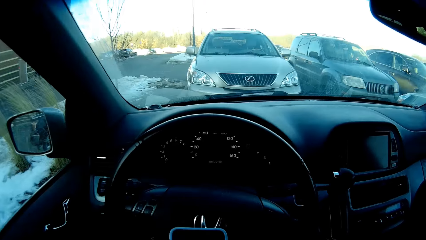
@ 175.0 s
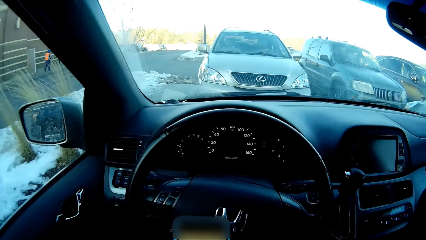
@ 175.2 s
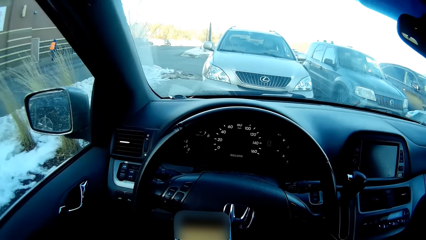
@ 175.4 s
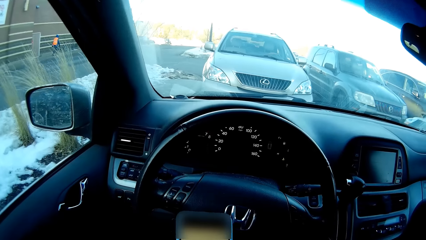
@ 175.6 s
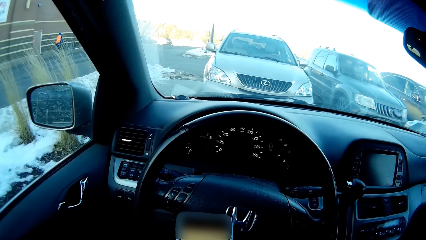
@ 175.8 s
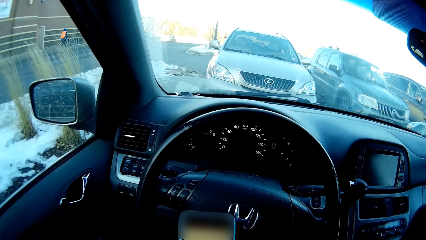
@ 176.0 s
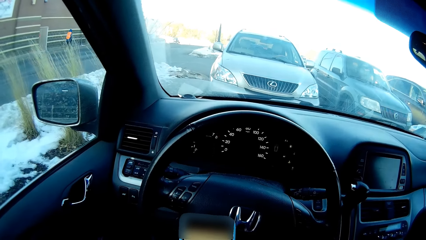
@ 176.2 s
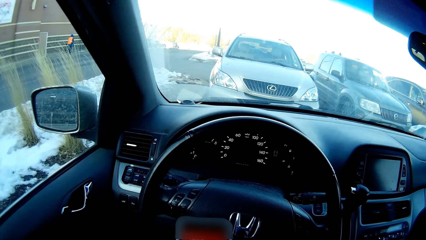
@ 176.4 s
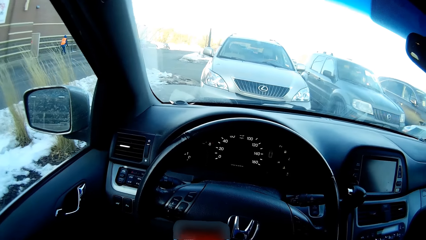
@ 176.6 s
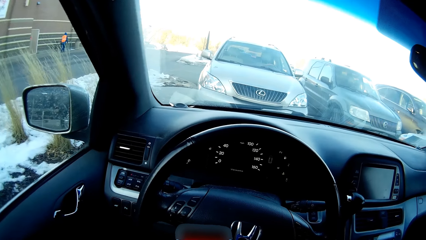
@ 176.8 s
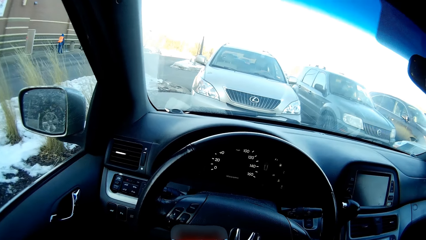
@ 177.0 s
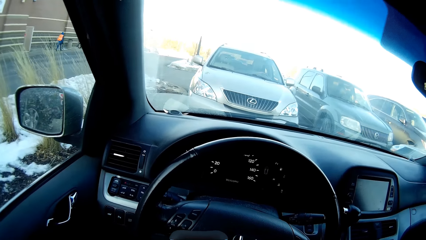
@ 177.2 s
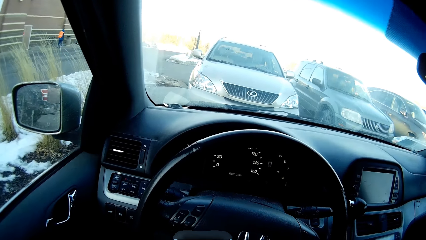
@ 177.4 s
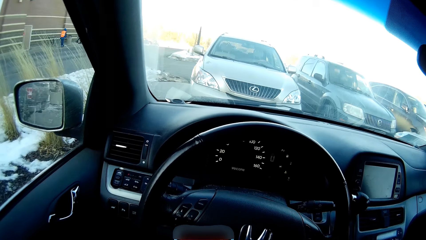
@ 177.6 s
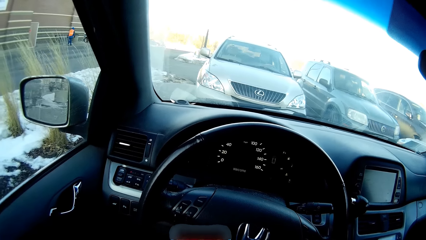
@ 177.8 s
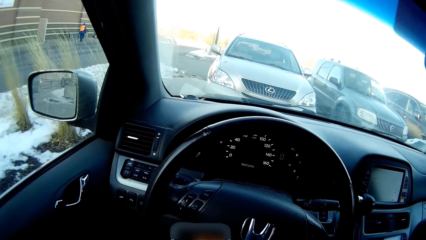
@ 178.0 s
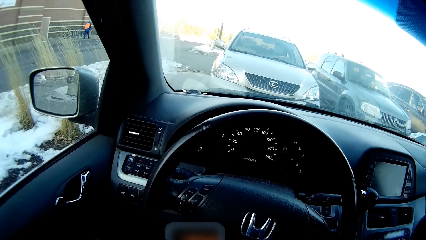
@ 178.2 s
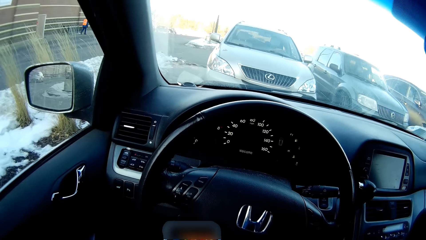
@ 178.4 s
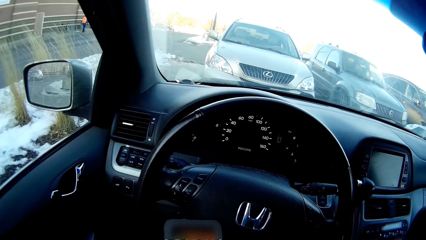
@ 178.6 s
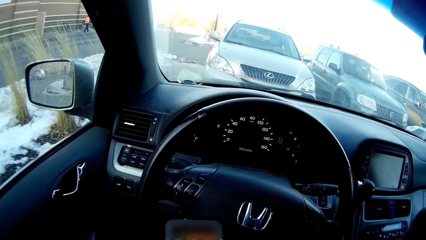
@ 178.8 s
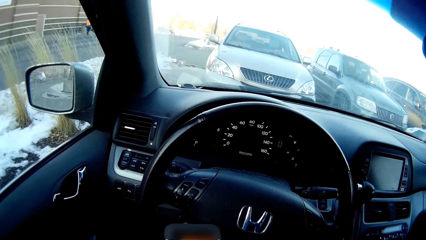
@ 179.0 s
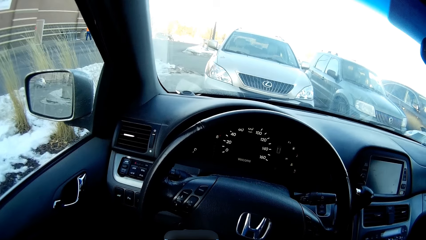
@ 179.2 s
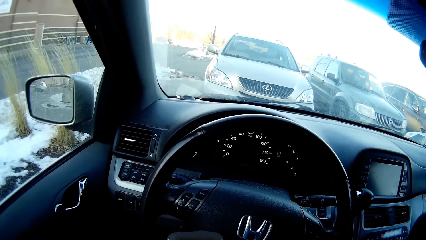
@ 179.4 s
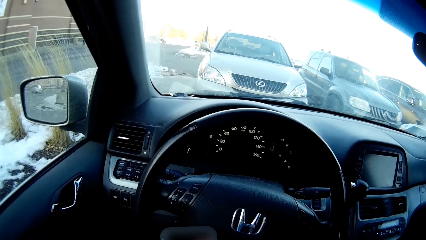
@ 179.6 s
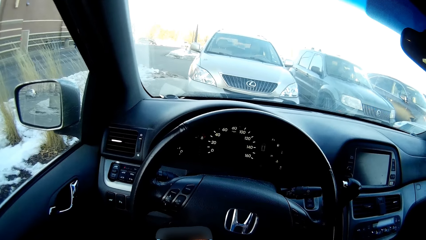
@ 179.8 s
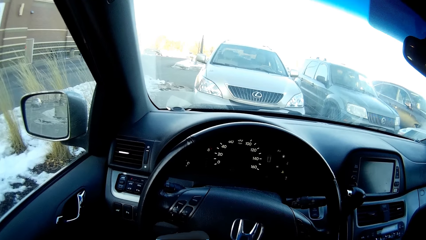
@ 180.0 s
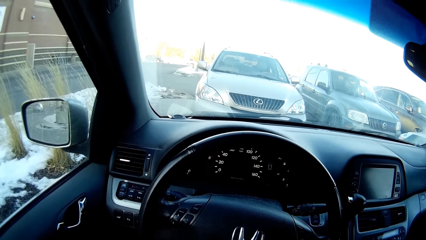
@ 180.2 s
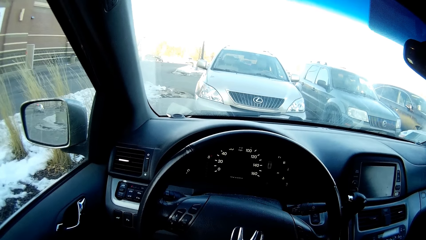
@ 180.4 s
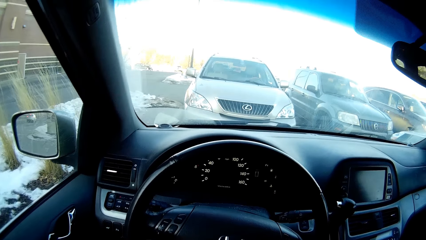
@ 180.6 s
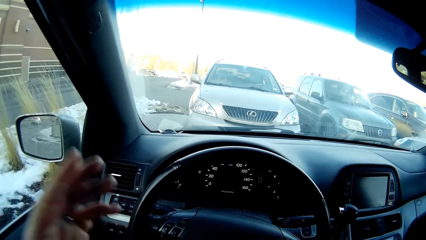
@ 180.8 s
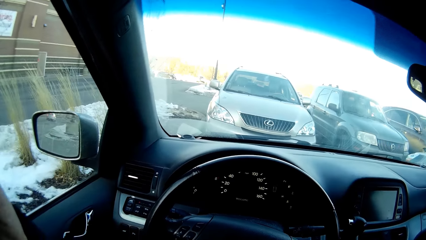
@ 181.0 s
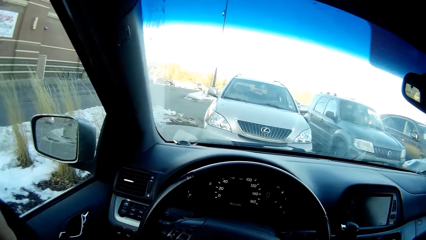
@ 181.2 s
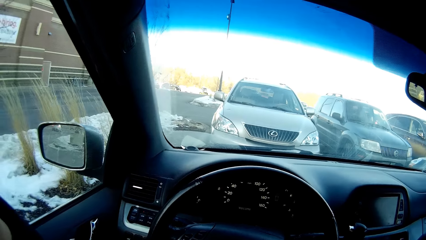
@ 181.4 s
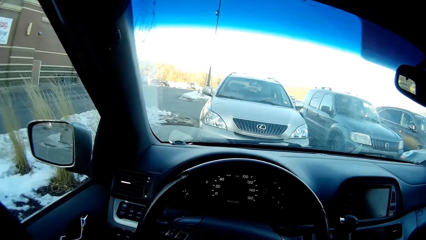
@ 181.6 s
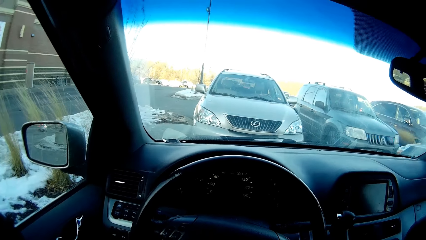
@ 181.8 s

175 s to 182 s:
The camera wearer looks at the steering wheel. He scrolls on the phone. He lifts his hand.
